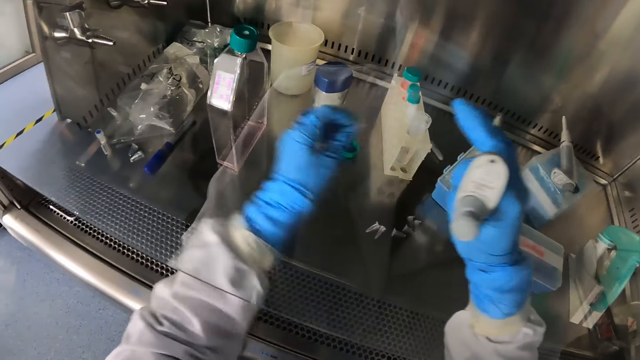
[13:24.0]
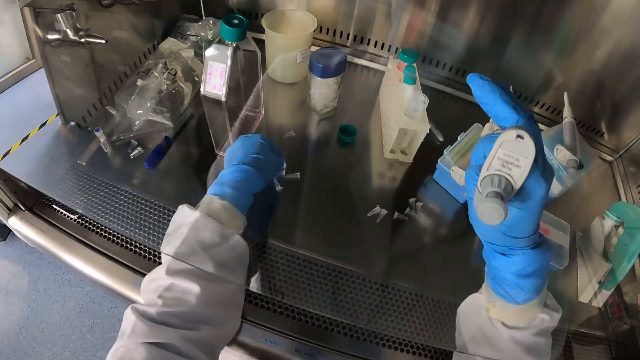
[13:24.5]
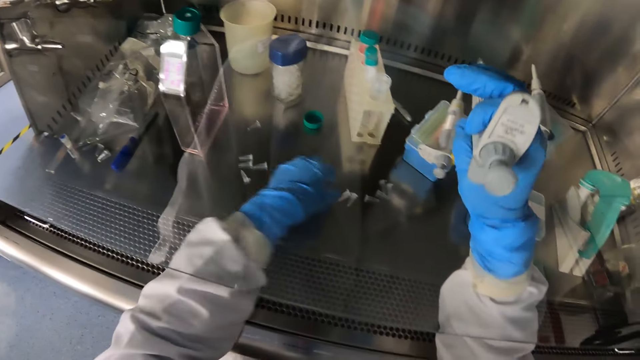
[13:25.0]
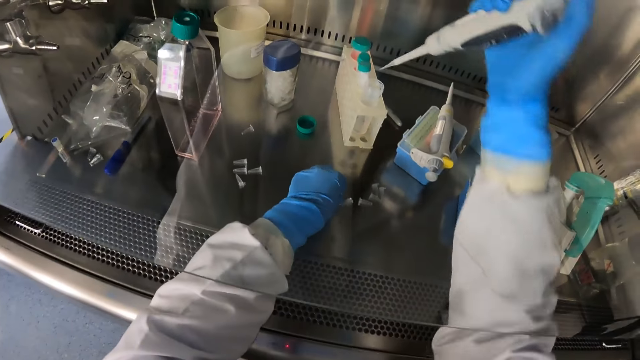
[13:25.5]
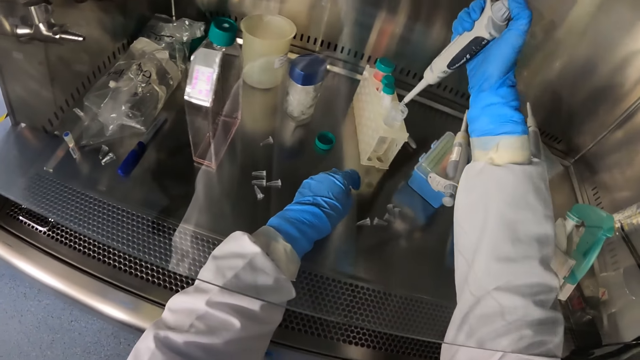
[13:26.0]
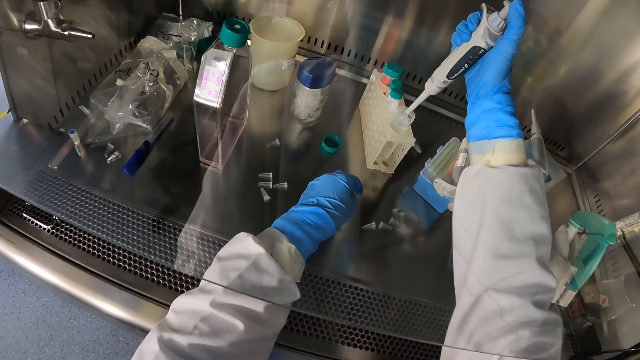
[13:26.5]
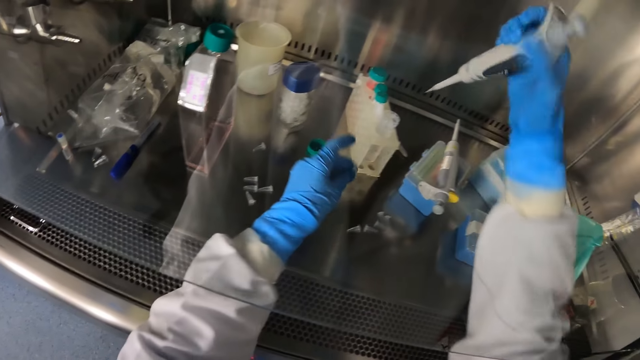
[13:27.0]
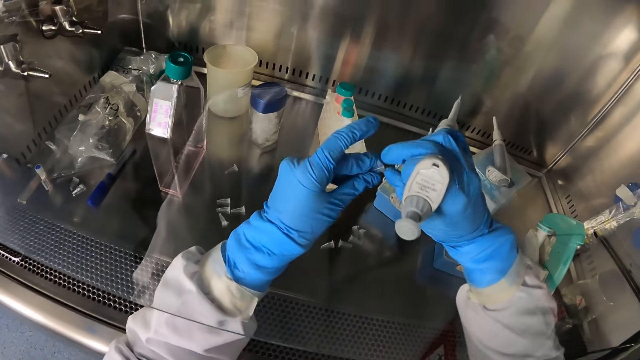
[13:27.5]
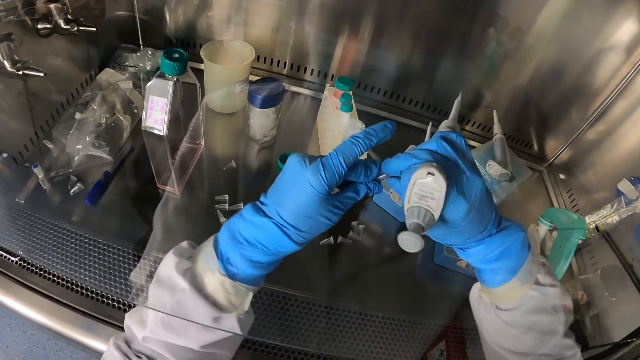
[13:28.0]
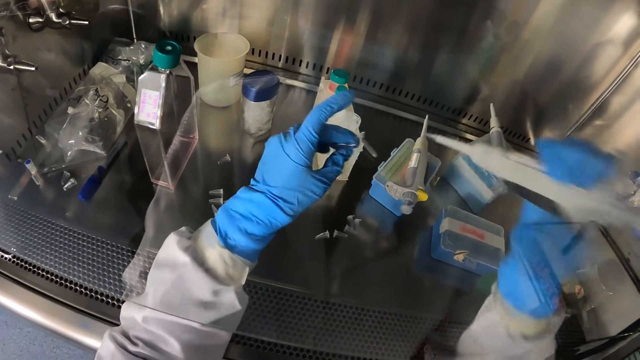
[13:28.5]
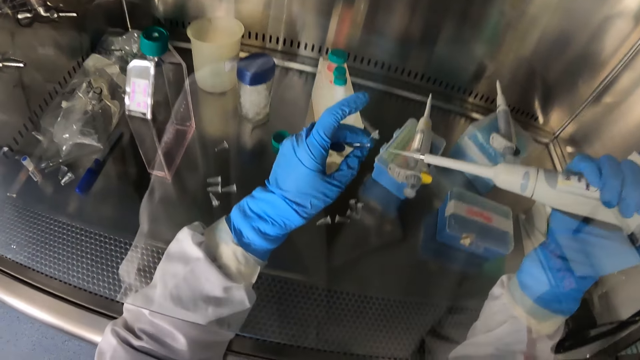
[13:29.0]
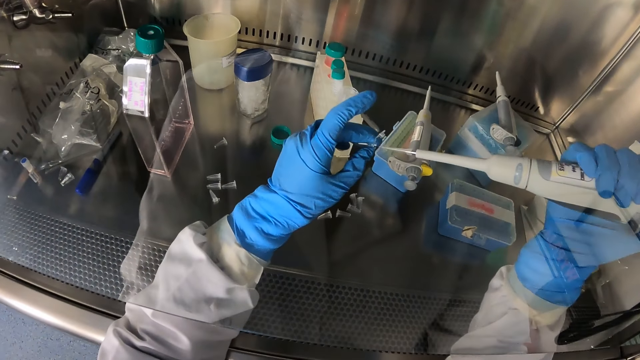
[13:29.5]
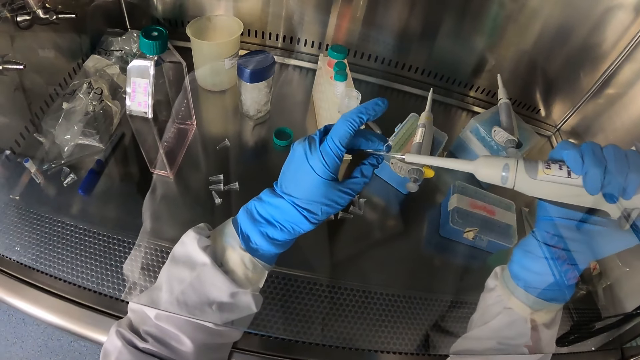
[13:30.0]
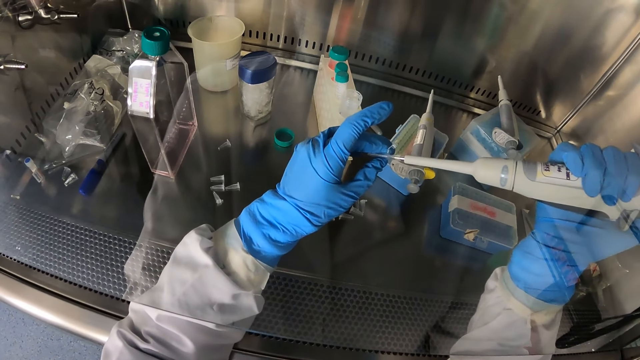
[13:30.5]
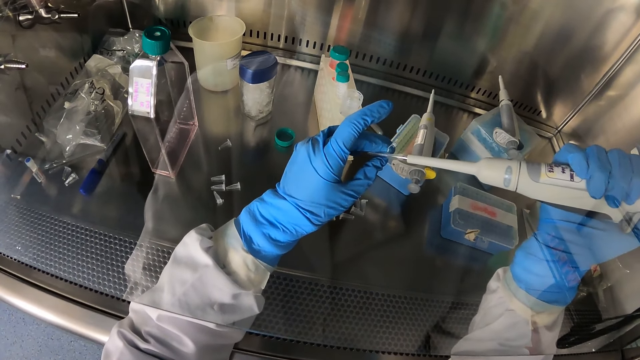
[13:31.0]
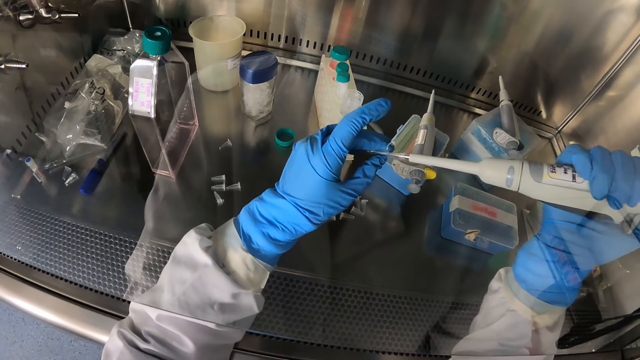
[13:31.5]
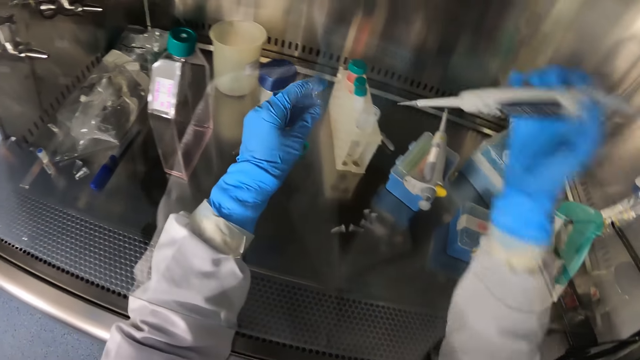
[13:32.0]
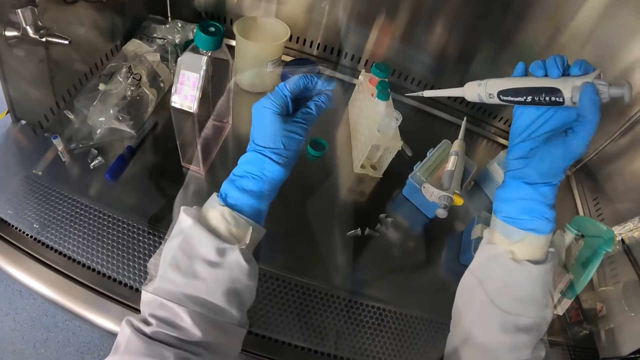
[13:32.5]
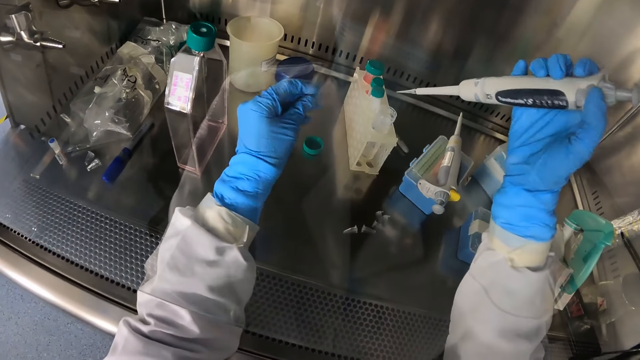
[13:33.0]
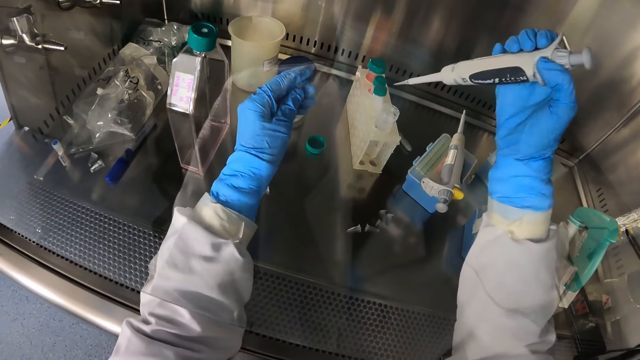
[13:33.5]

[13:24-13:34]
The camera wearer places the vial in his left hand in the testing area. He inserts the pipettor in his right hand in the vial in the rack. He picks a vial from the testing area with his left hand. He opens the vial in his left hand with his right hand. He inserts the pipettor in his right hand in the vial in his left hand. He closes the vial in his left hand with his left finger.

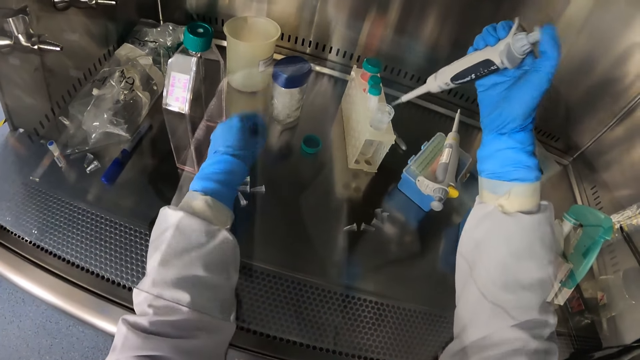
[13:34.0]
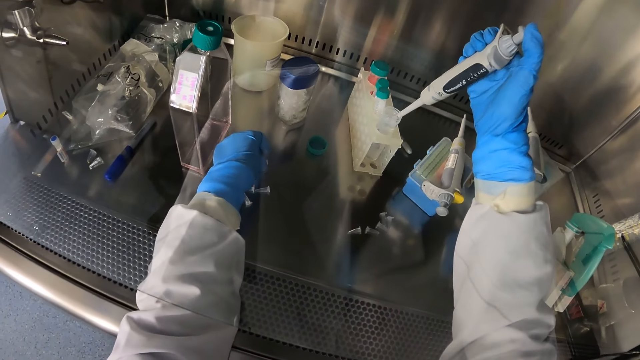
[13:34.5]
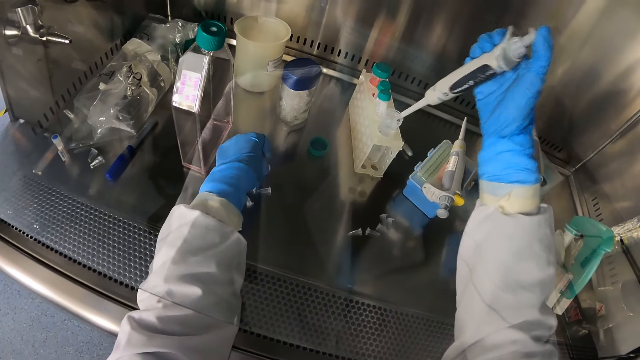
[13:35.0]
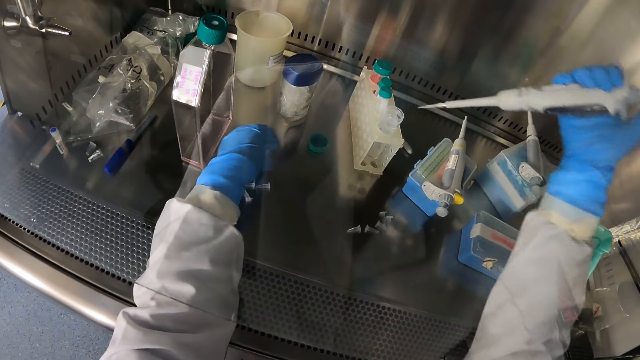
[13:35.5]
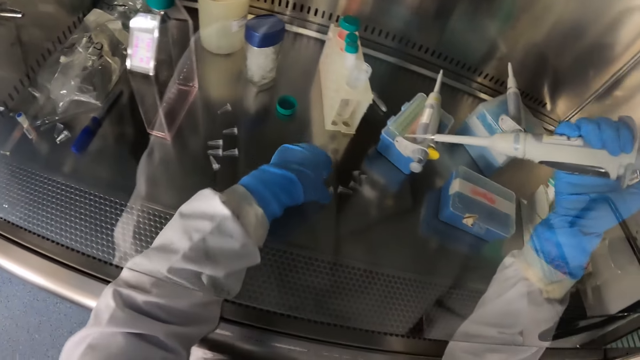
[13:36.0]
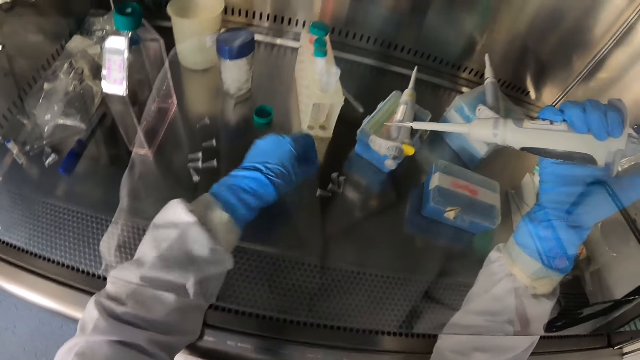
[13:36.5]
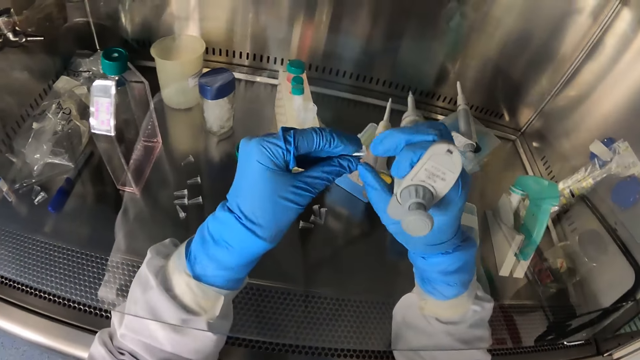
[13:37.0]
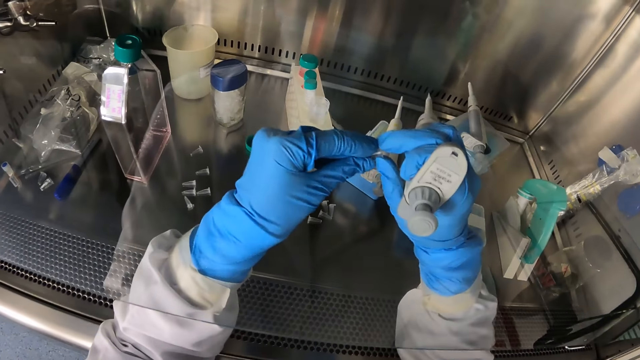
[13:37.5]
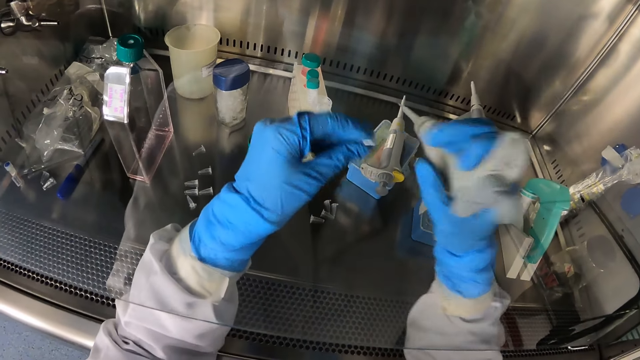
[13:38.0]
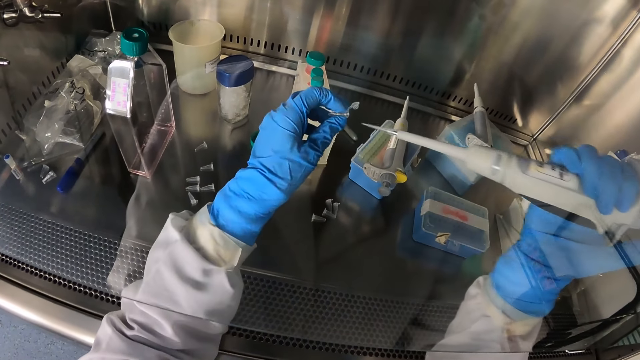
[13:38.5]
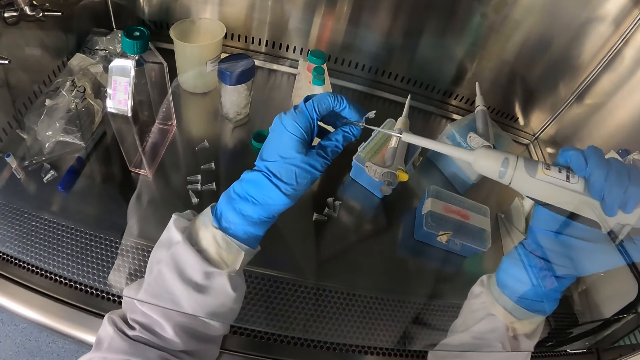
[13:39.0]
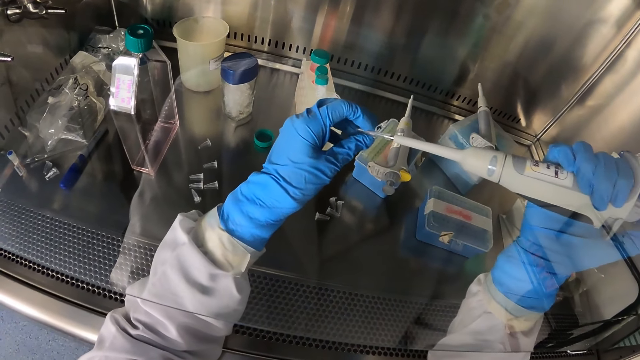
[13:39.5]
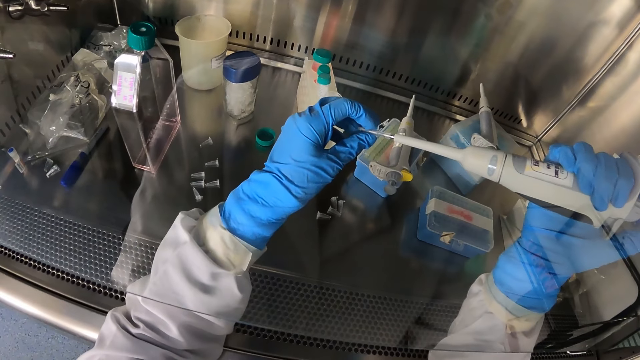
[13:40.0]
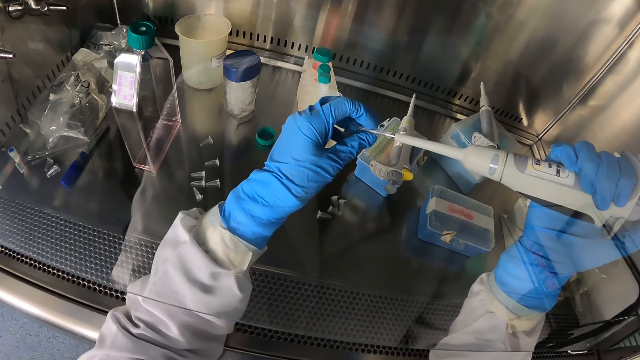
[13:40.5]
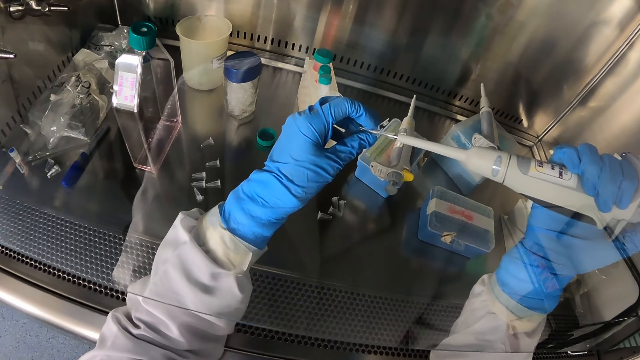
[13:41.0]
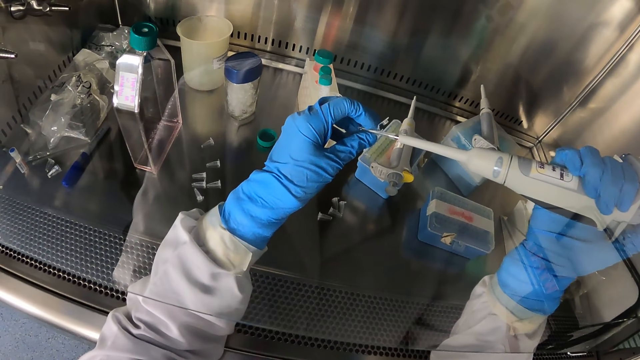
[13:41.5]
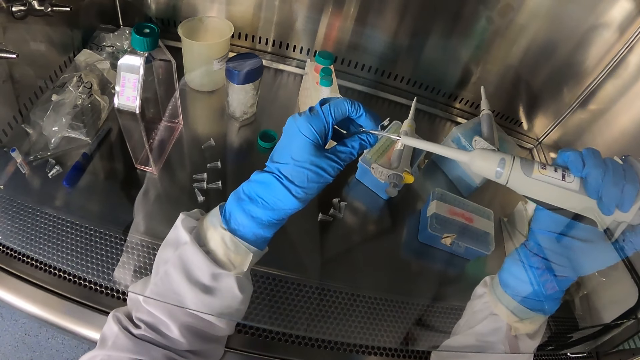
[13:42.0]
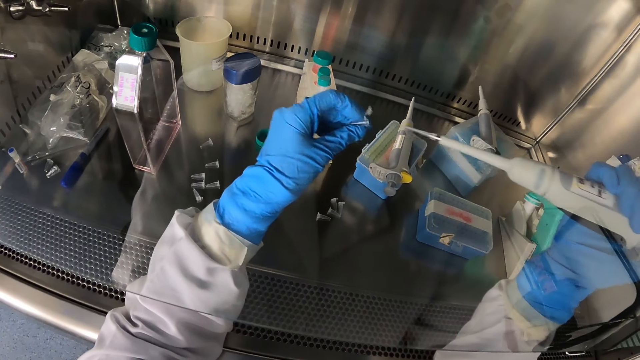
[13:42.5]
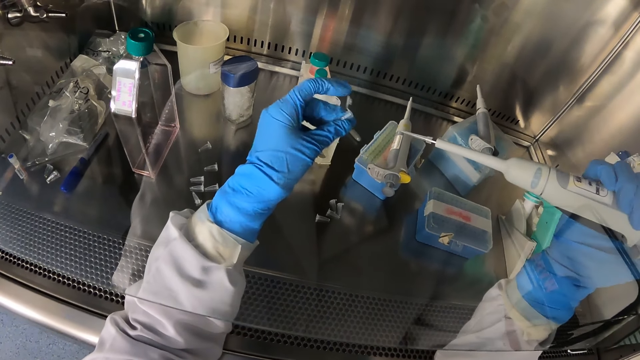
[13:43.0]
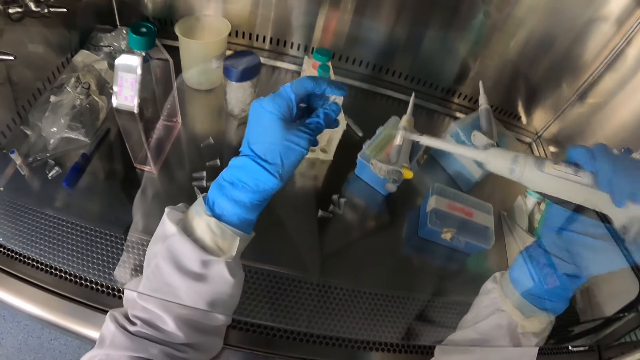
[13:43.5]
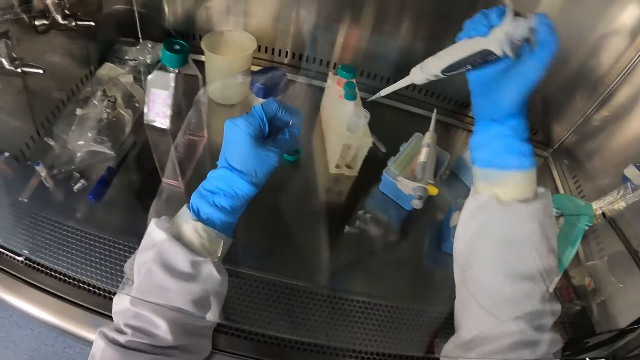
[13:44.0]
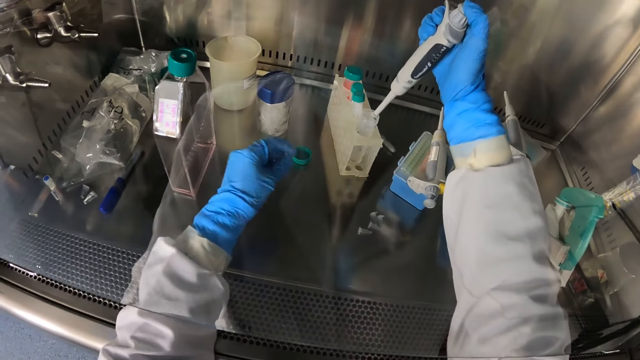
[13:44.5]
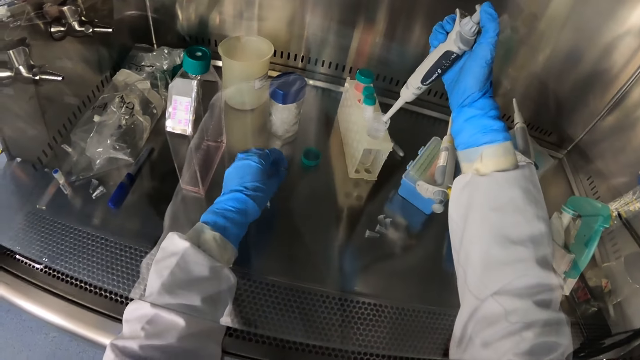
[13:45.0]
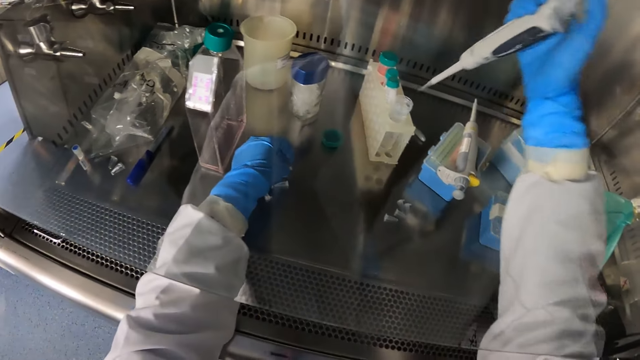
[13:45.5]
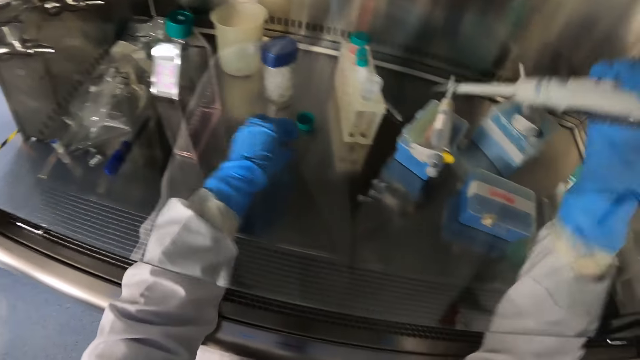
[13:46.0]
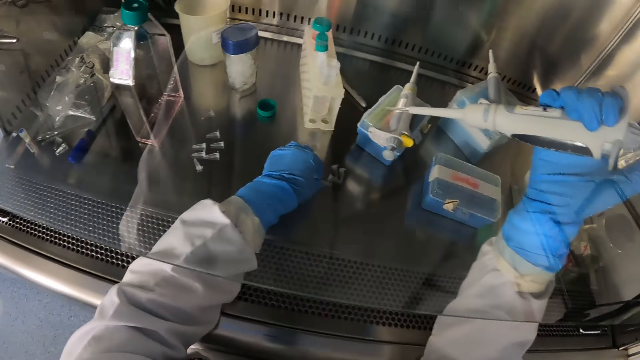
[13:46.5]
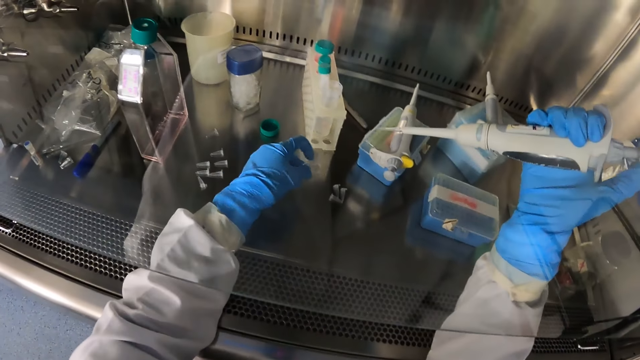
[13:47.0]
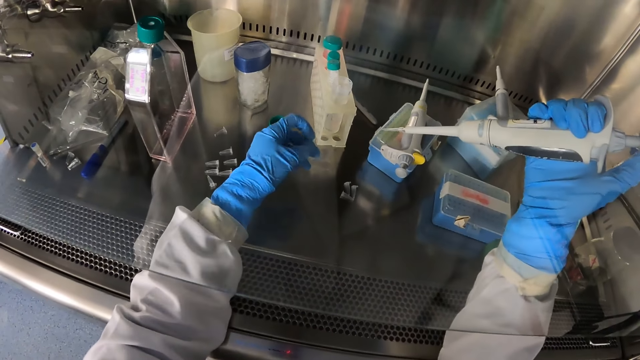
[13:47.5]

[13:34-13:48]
The camera wearer inserts the pipettor in his right hand in the vial in the rack. He places the vial in his left hand in the testing area. He picks a vial from the testing area with his left hand. He opens the vial in his left hand with his right hand. He inserts the pipettor in his right hand in the vial in his left hand. He closes the vial in his left hand with his left finger. He places the vial in his left hand in the testing area. He inserts the pipettor in his right hand in the vial in the rack. He collects the liquid. He drops the microcentrifuge tube on the table with his left hand. He picks the microcentrifuge tube from the table with his left hand.
